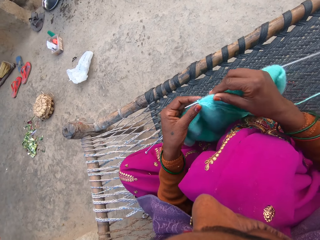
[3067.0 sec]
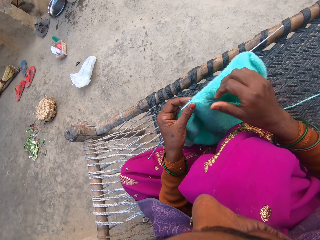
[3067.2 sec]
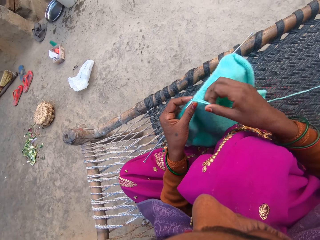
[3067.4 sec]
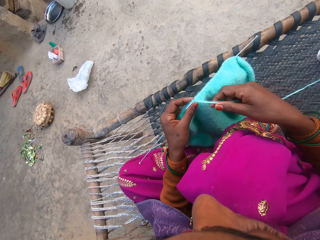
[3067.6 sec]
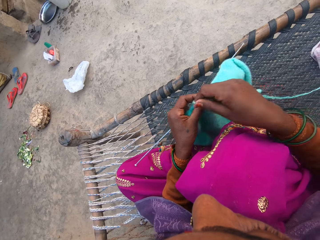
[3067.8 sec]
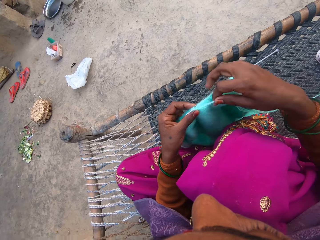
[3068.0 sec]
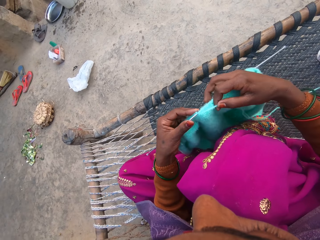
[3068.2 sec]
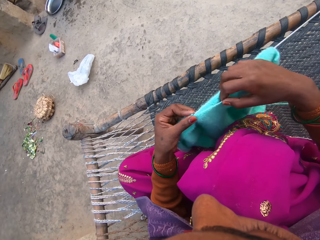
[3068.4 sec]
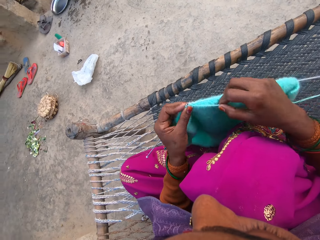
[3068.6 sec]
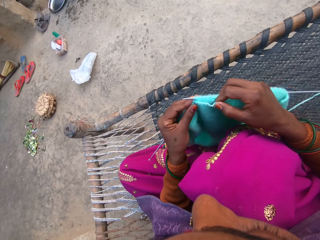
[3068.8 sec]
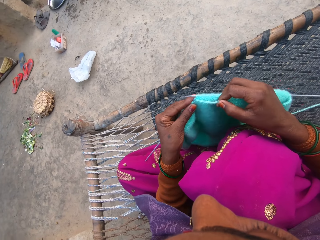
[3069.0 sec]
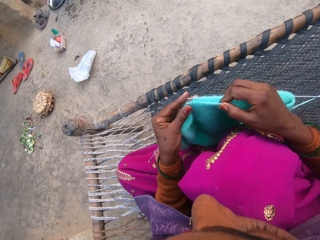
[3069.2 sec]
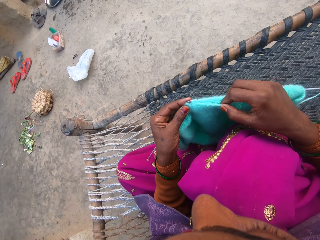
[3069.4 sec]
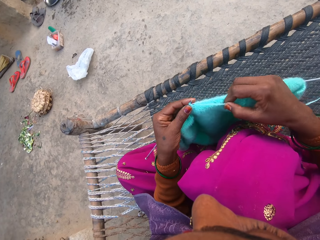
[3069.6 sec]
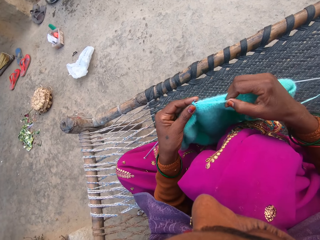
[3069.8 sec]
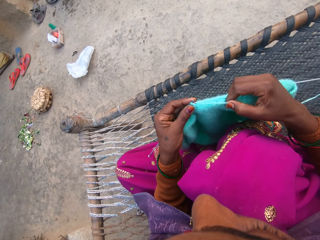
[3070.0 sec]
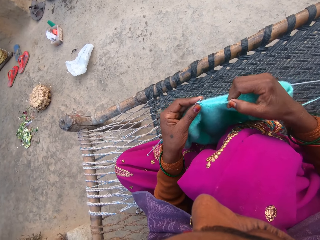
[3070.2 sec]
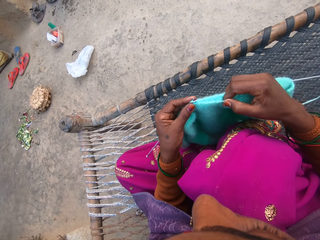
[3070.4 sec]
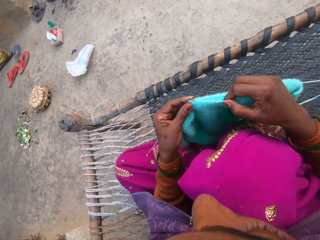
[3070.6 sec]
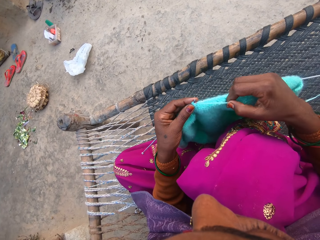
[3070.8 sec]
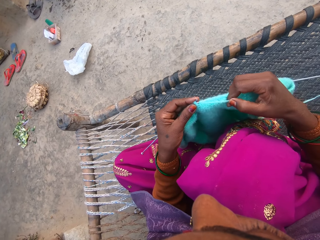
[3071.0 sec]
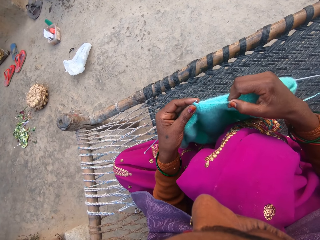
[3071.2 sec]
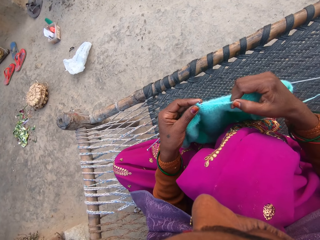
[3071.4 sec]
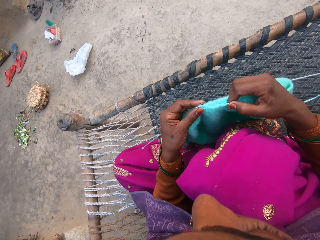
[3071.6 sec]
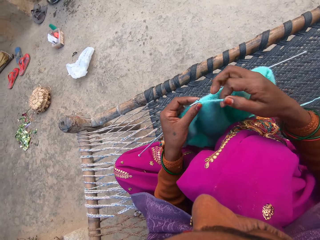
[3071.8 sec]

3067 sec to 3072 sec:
The camera wearer knits a fabric with knitting needles.

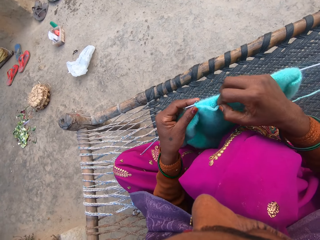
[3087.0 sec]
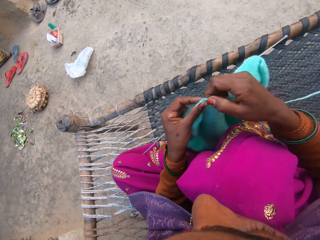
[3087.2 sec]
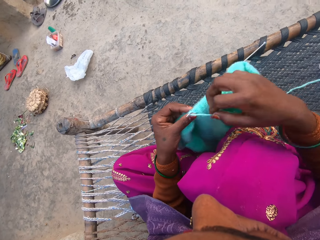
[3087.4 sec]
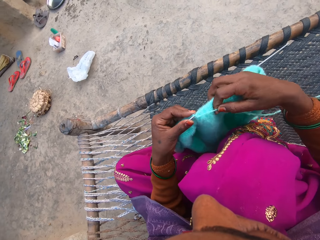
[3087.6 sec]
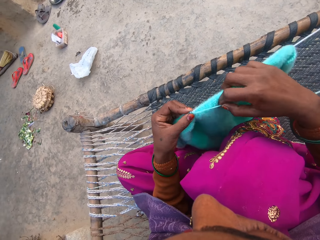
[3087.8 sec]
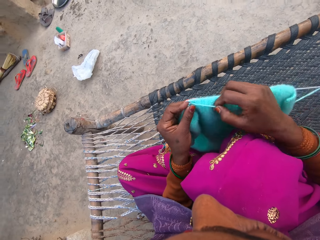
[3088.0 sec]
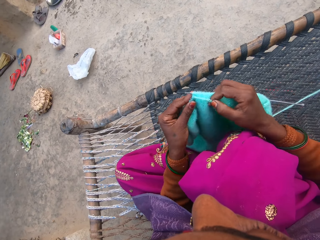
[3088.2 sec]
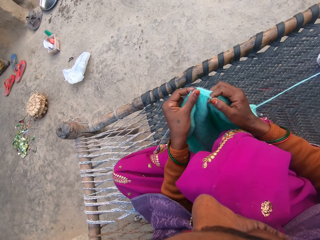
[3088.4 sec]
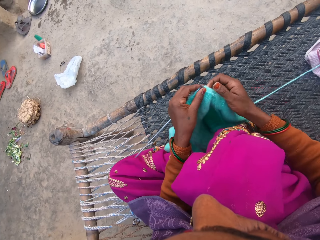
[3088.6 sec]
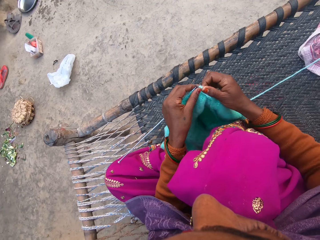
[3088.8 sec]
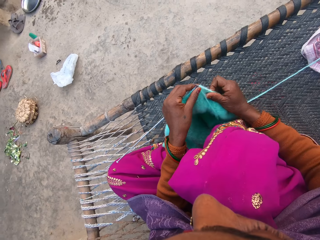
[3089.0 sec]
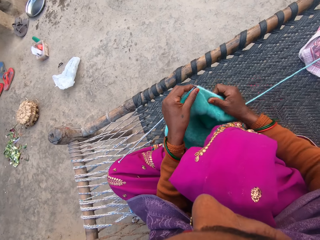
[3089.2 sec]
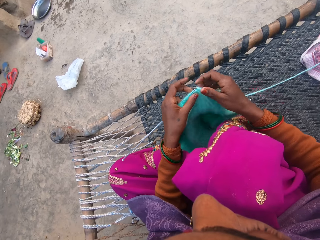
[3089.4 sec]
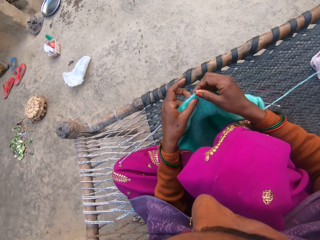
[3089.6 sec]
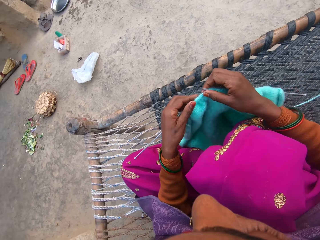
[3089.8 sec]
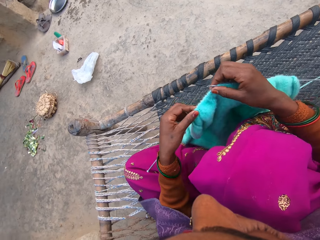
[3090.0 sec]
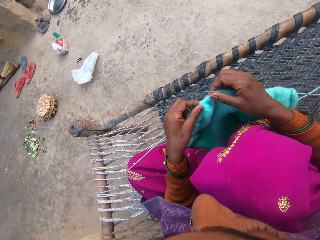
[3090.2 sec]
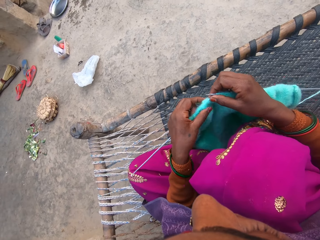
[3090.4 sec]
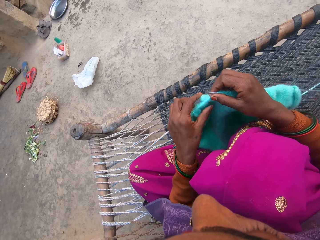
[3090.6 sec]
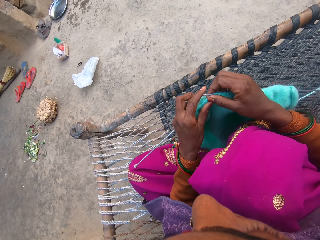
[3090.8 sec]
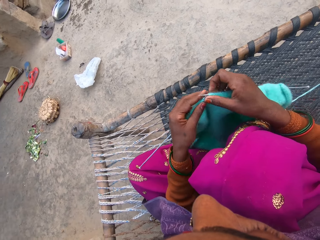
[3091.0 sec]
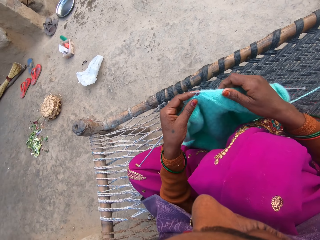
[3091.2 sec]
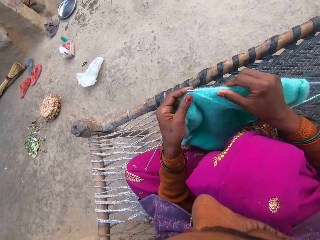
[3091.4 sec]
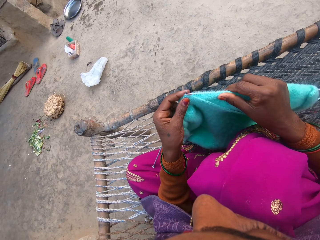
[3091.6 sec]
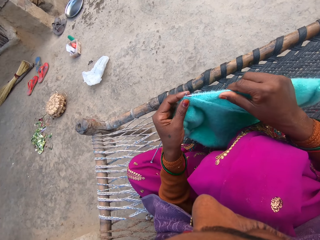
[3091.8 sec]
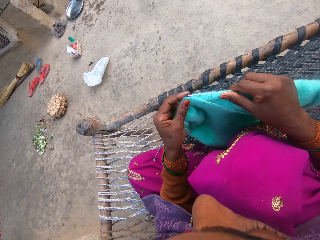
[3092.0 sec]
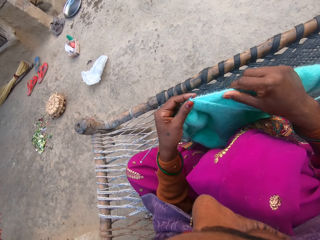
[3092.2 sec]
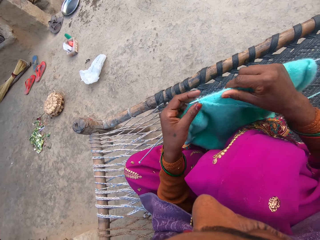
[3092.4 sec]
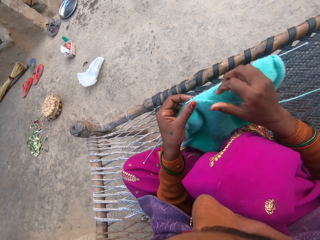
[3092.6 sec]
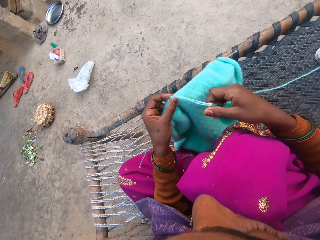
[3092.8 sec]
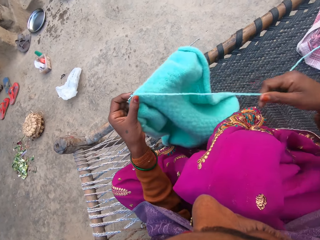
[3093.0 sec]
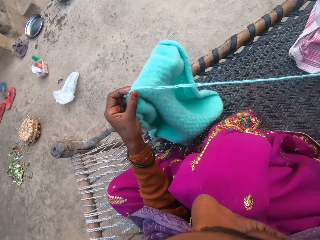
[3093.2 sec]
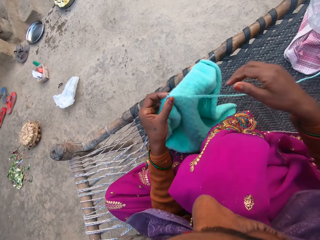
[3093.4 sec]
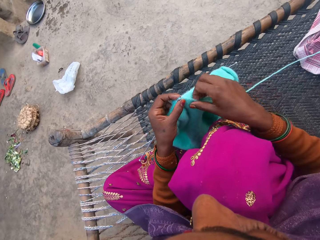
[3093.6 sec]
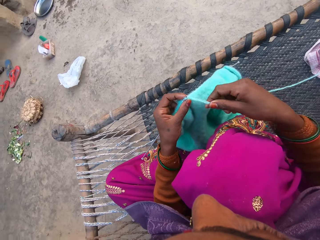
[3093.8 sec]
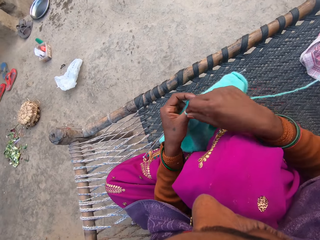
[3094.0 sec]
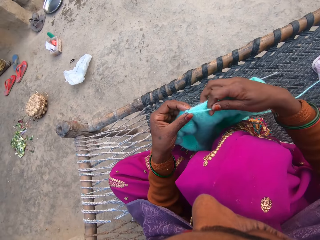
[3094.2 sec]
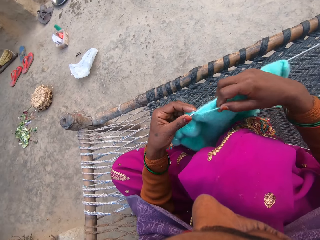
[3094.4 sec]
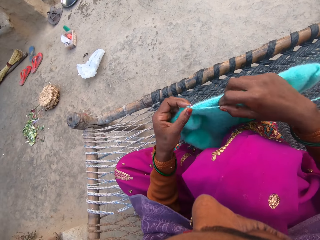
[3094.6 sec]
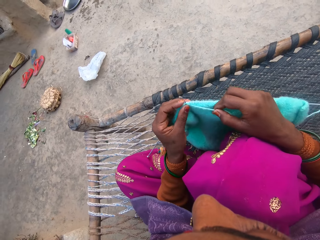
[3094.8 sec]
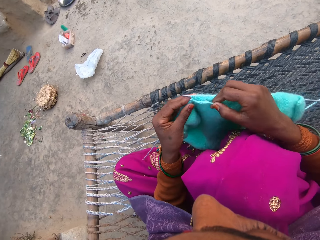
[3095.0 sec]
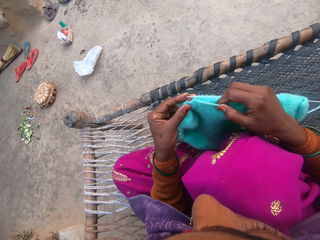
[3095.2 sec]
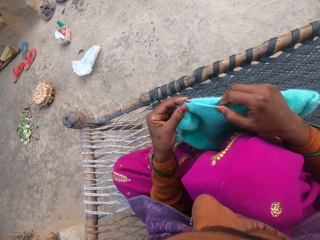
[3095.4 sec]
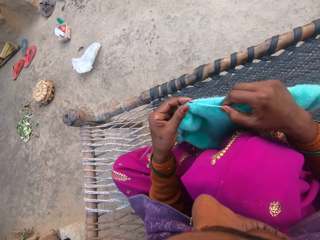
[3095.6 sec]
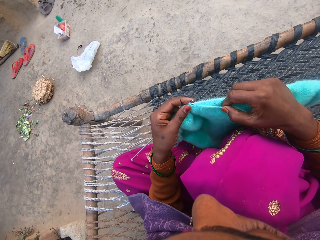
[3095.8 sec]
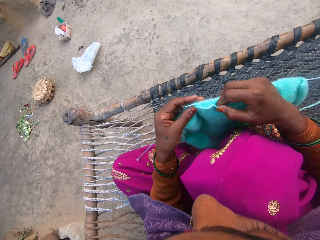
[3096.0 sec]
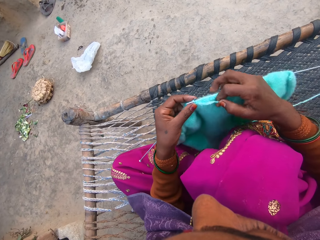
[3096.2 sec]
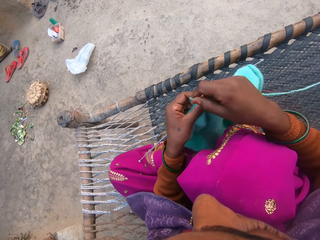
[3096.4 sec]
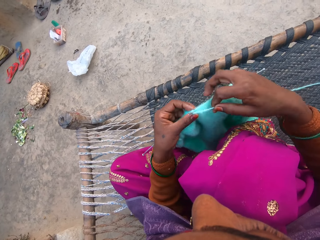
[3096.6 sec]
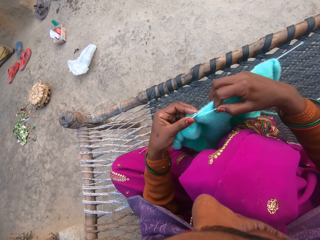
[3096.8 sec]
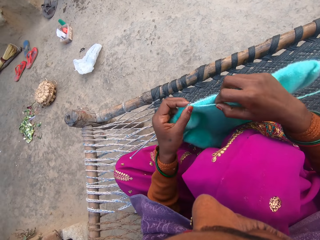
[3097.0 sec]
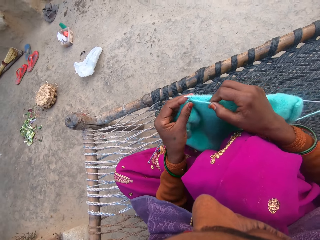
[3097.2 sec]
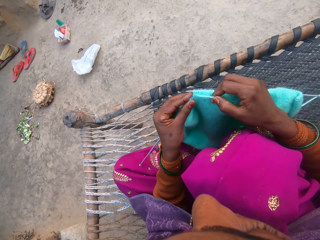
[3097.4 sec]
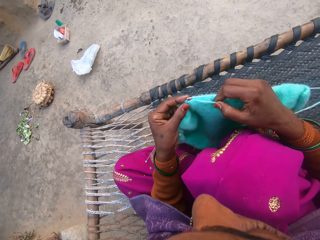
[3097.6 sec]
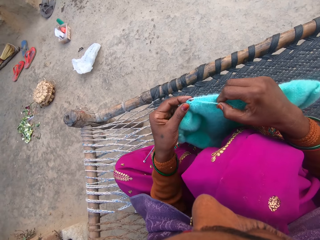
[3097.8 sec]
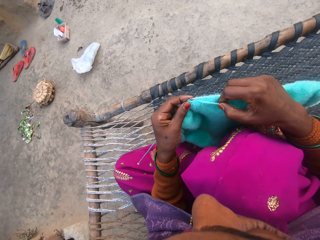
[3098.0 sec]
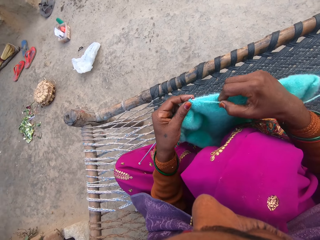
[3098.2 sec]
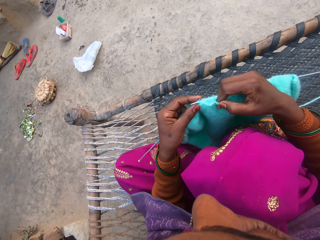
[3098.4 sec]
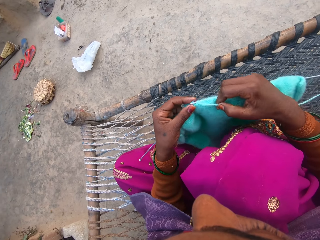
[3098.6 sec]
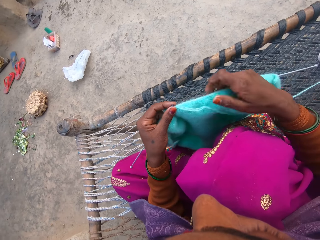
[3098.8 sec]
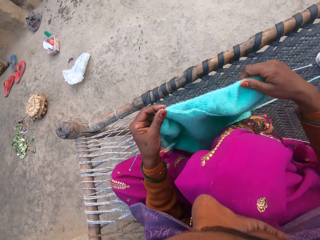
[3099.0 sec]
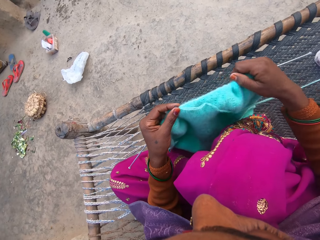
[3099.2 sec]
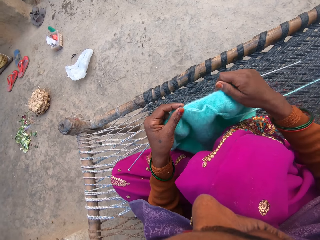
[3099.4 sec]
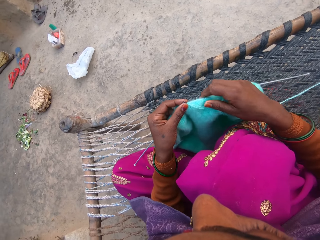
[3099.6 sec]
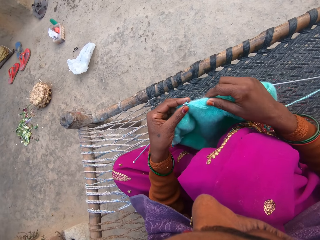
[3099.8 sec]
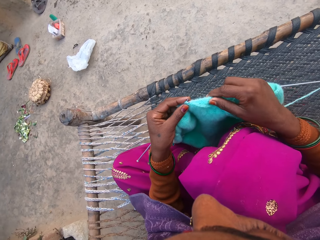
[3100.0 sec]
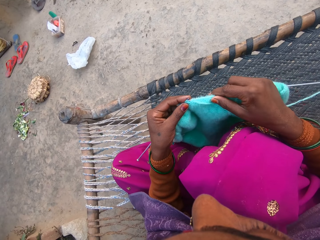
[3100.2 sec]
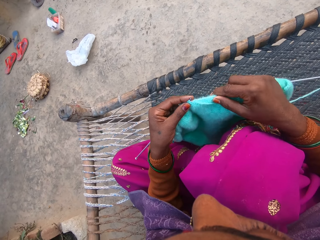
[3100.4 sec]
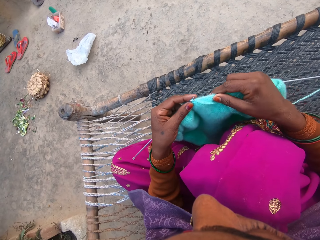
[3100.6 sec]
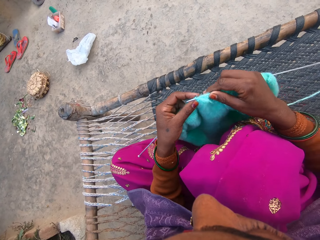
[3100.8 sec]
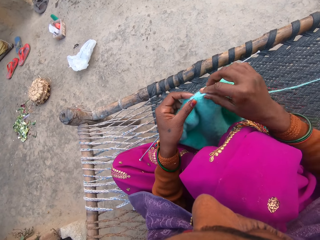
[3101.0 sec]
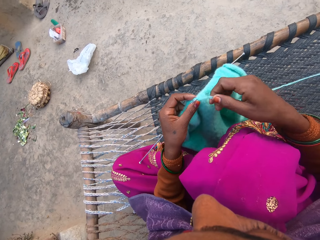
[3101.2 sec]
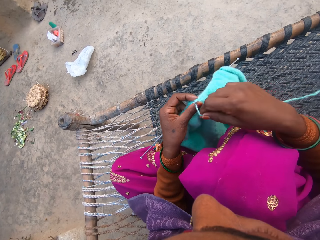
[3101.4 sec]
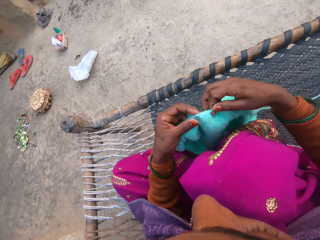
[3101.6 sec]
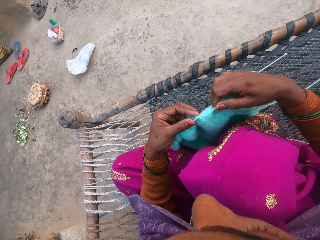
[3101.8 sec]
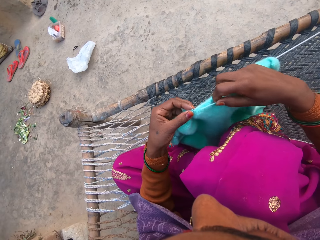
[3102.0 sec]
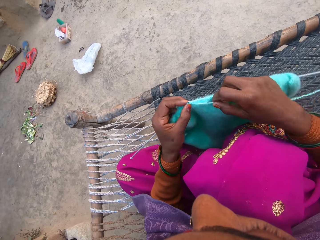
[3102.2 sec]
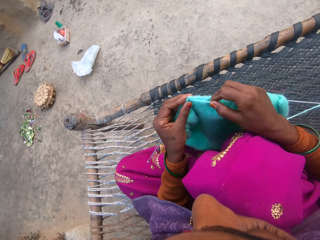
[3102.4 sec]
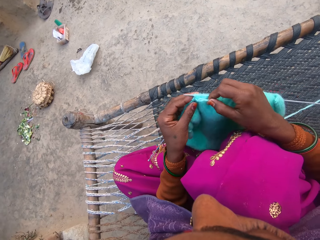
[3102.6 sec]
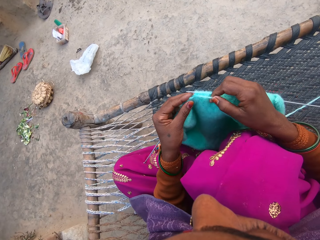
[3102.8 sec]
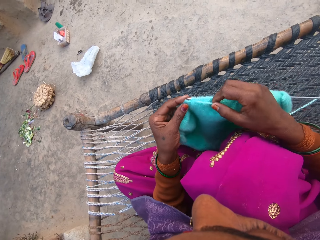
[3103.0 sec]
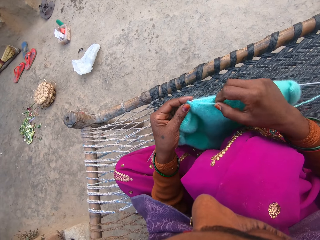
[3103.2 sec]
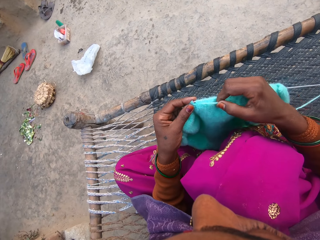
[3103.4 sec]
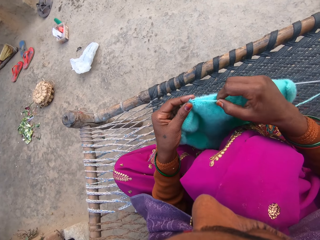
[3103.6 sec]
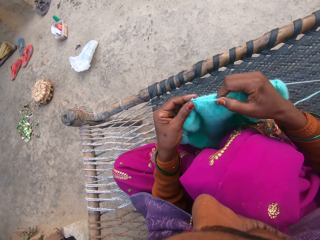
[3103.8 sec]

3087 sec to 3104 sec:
The camera wearer pulls a fabric. They knit the fabric with knitting needles. They pull a yarn. They knit the fabric with the knitting needles. They pull the fabric. They knit the fabric with the knitting needles.
